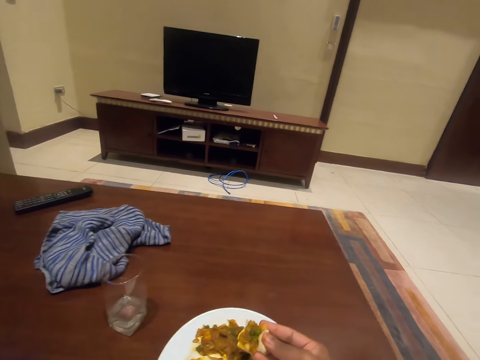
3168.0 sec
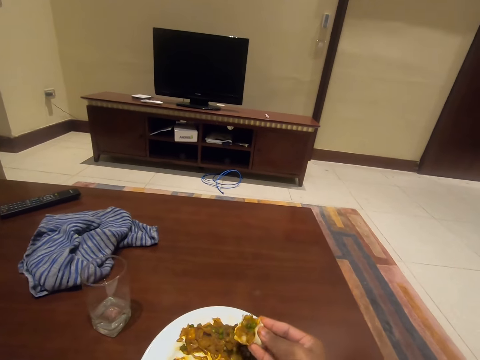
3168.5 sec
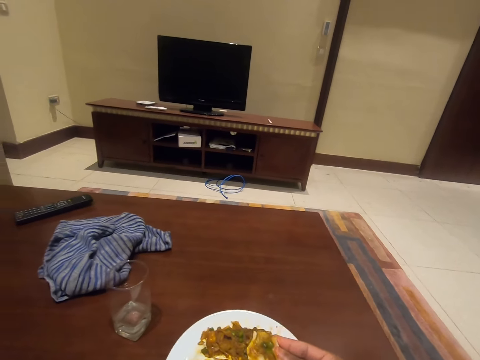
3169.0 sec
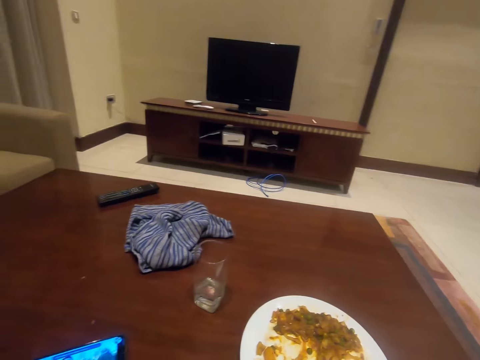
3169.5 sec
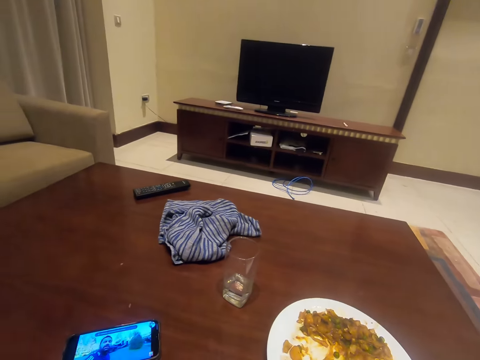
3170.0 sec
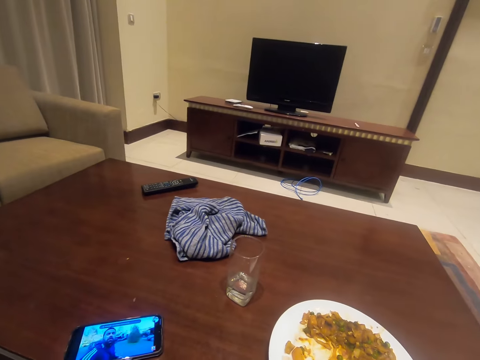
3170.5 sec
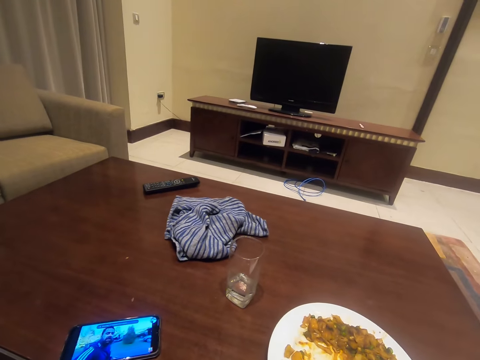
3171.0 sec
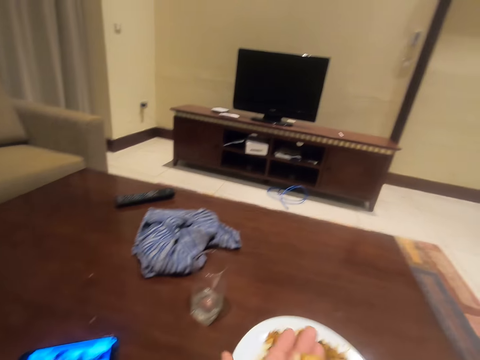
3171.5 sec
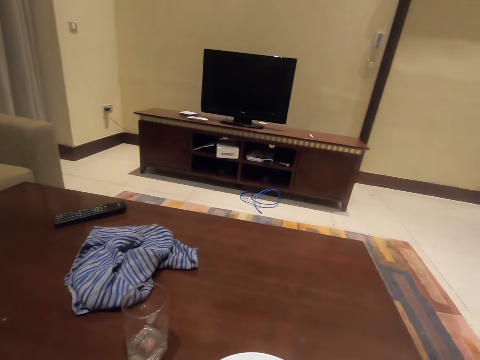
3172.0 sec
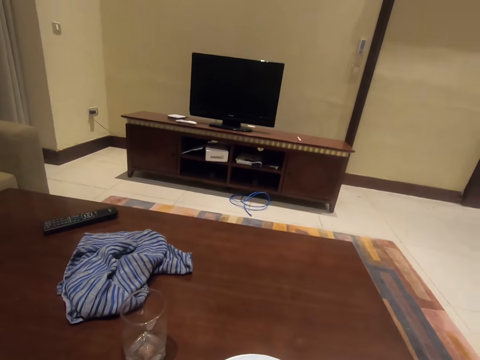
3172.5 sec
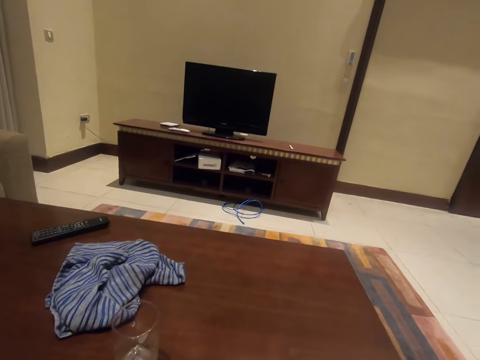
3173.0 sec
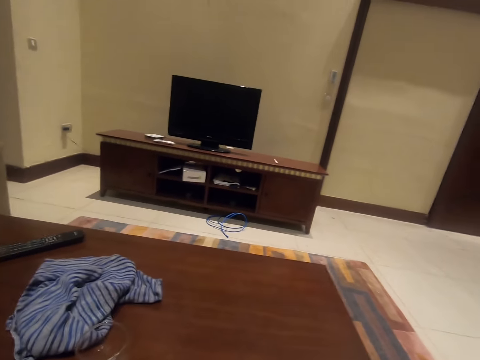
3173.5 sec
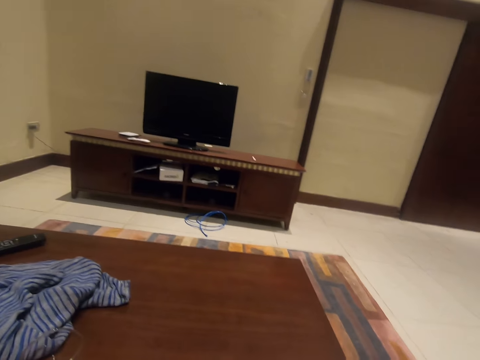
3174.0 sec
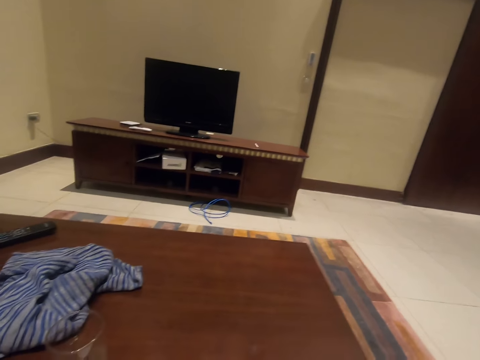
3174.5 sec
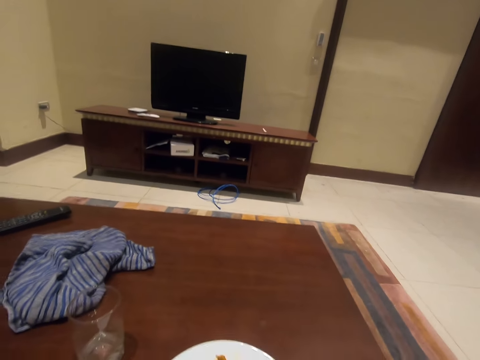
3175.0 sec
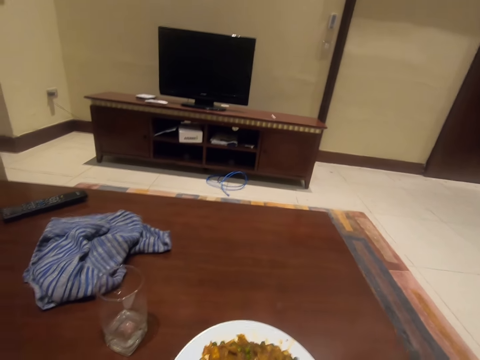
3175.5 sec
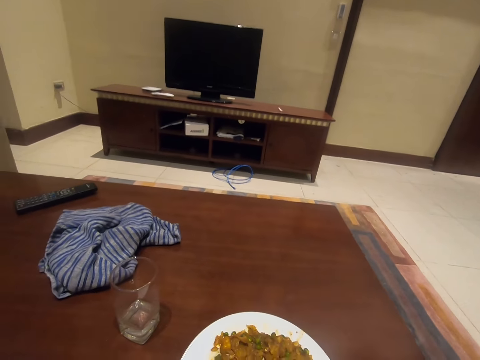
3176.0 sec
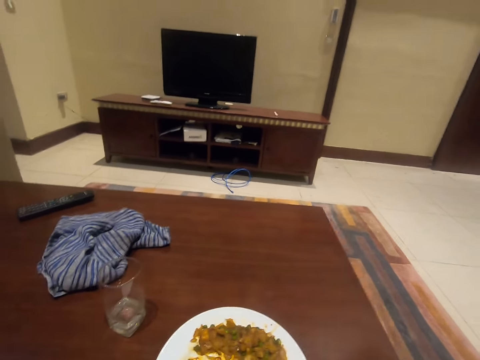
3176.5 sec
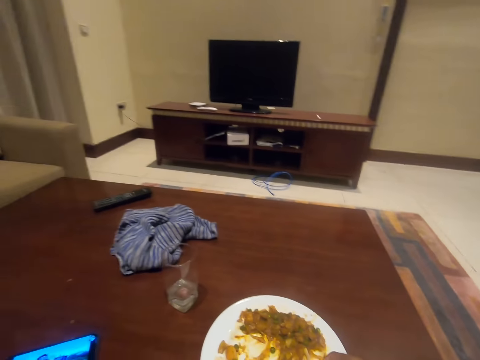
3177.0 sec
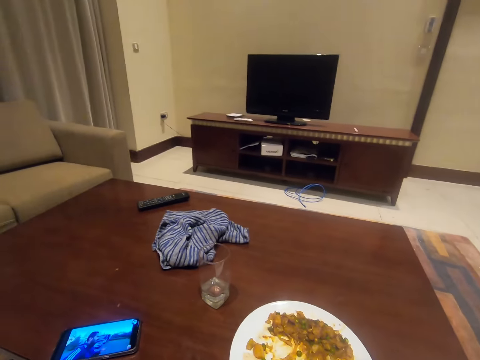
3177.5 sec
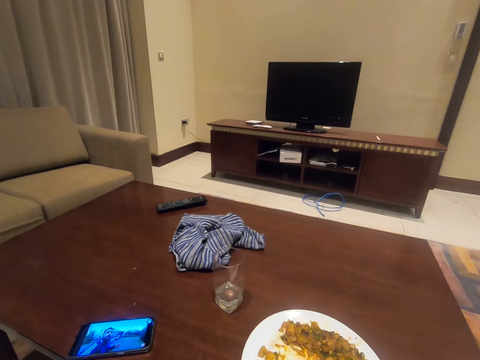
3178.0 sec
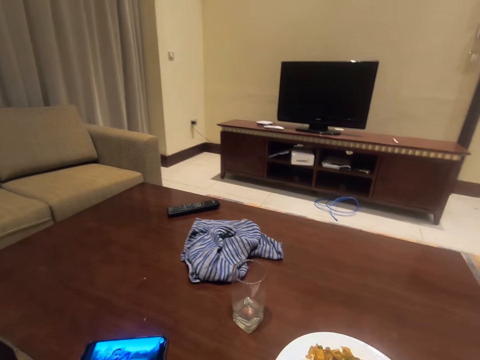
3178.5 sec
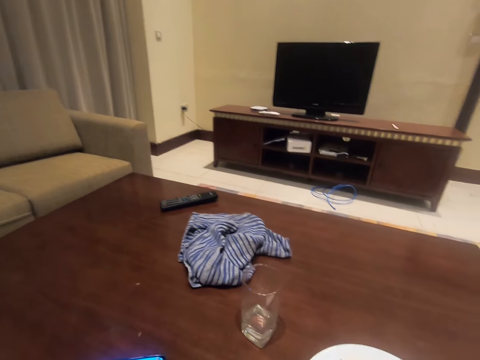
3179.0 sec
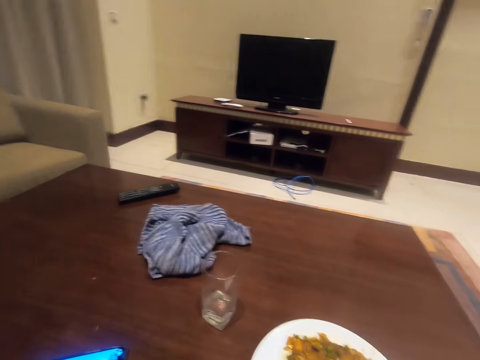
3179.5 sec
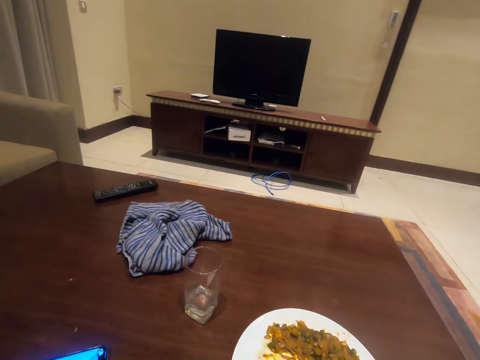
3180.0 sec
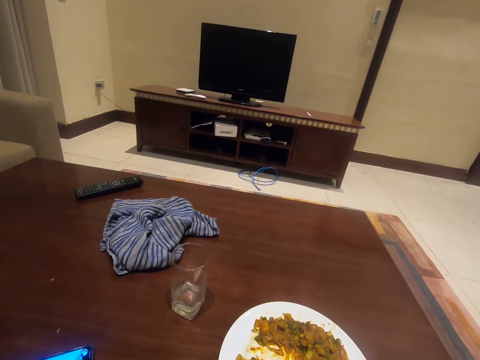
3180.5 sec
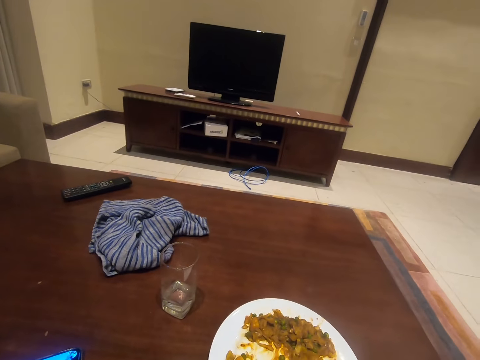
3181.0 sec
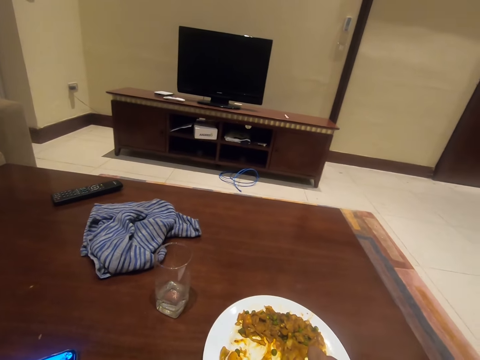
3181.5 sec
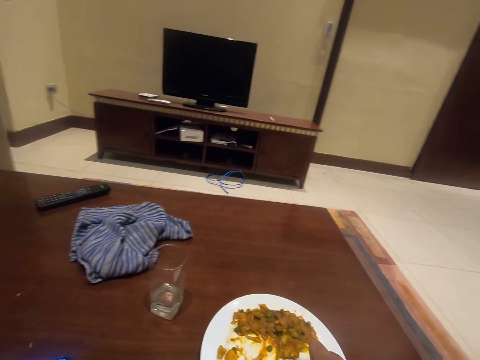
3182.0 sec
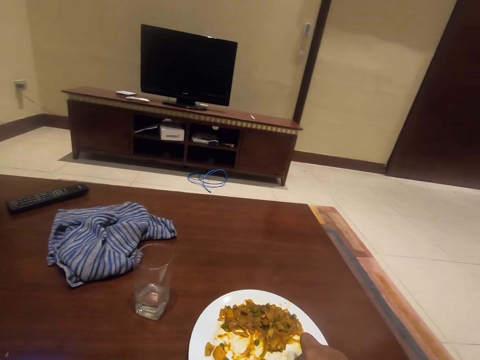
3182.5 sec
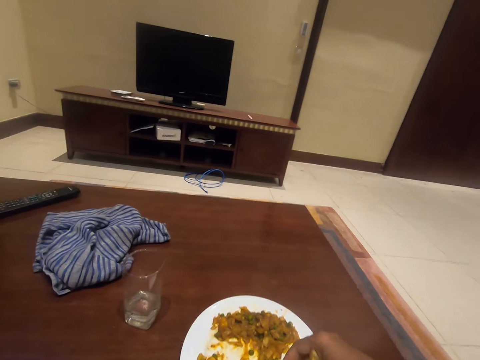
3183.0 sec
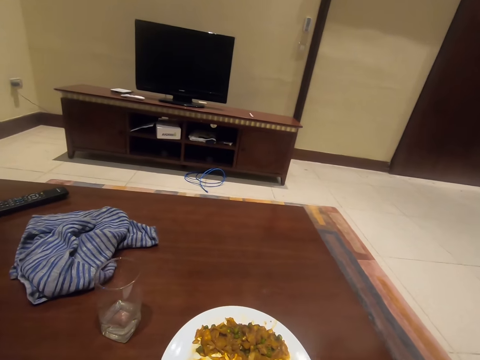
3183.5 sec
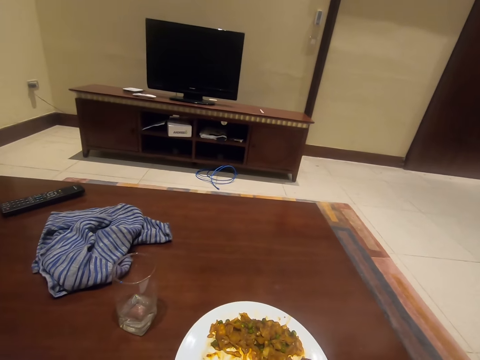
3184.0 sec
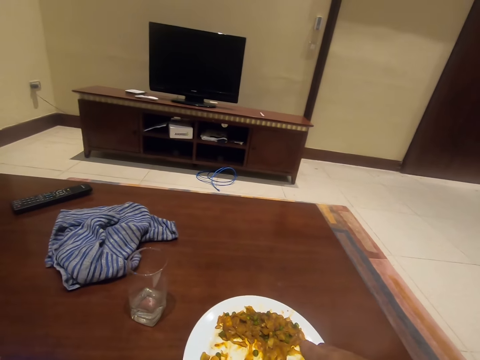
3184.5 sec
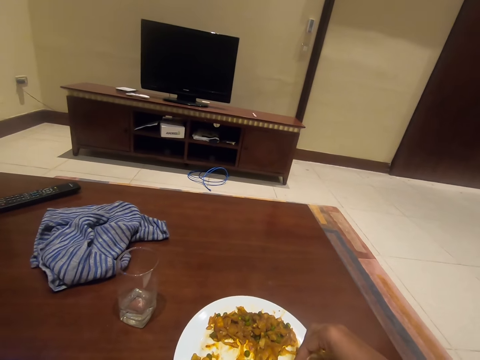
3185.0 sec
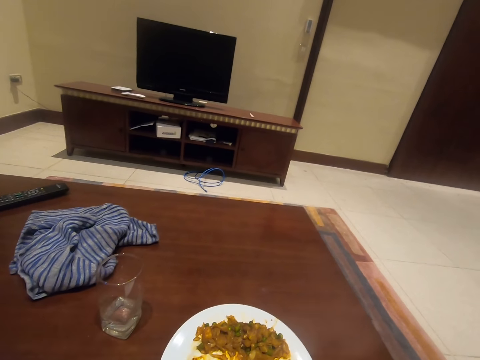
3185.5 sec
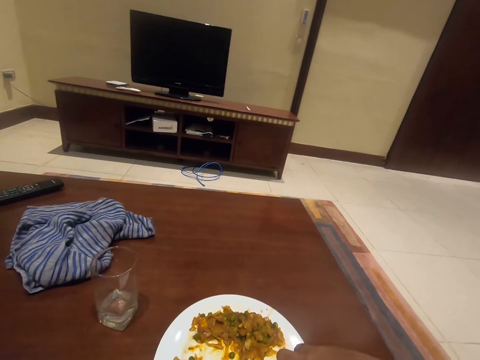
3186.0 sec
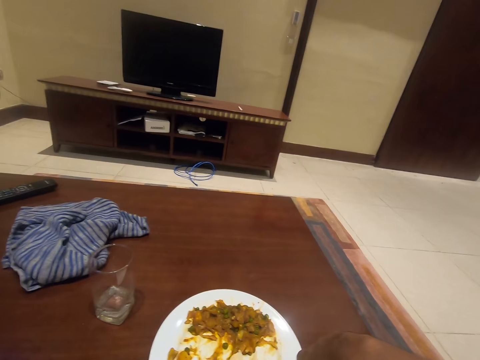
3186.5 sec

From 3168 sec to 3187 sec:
The camera wearer looks at the food on the hand. They shake the hand. They look at the phone. They look around. They look at the phone. They look at the table. They look at the food. They move the right hand.

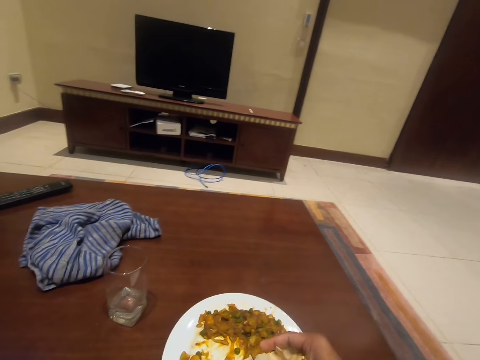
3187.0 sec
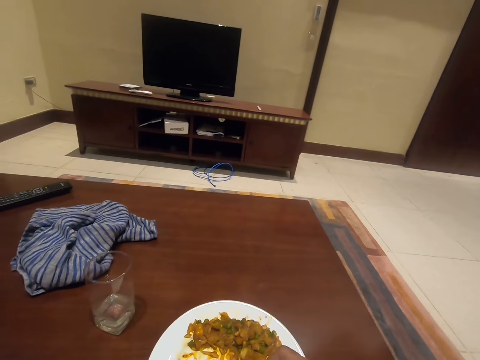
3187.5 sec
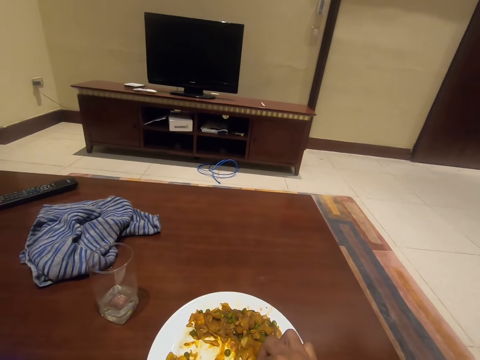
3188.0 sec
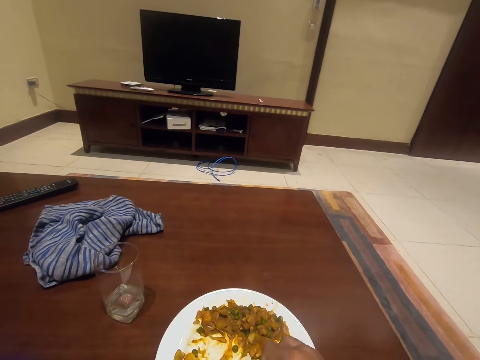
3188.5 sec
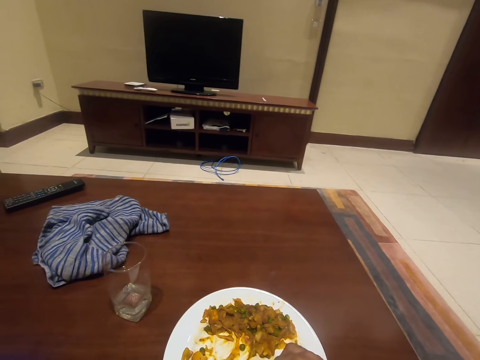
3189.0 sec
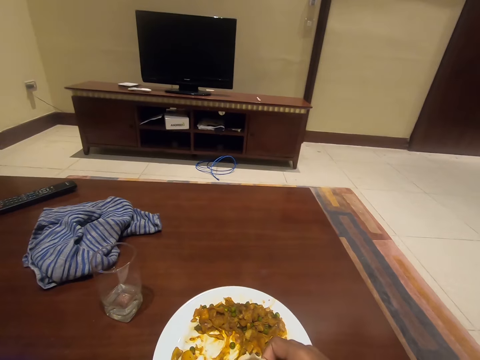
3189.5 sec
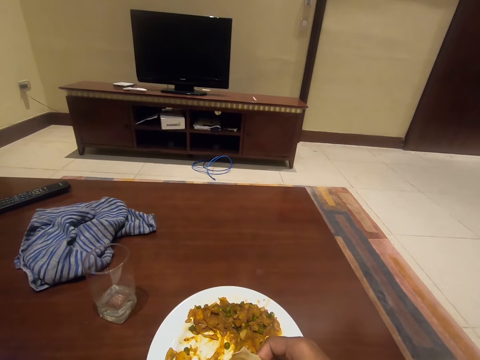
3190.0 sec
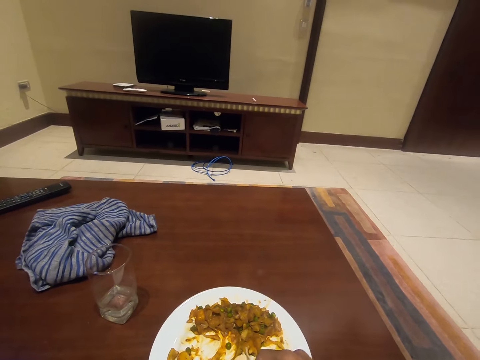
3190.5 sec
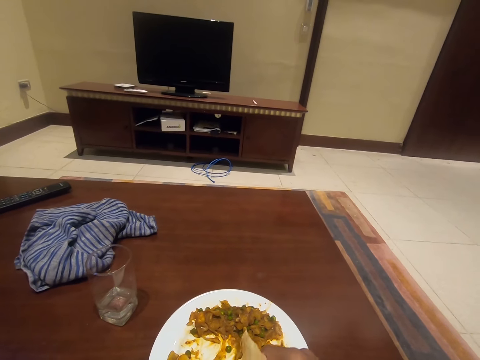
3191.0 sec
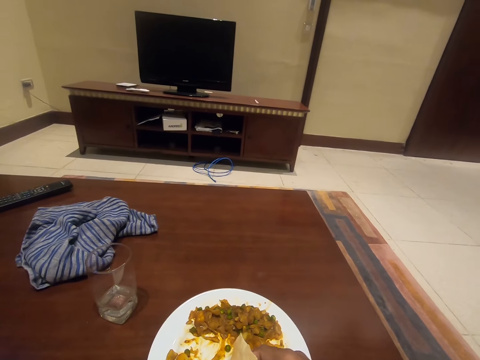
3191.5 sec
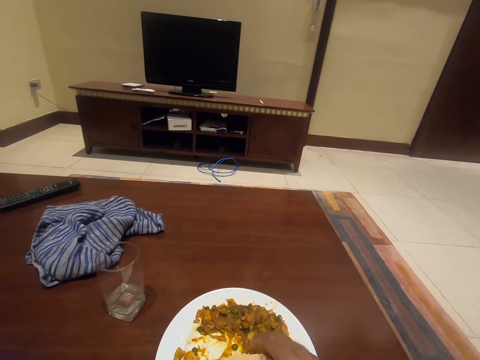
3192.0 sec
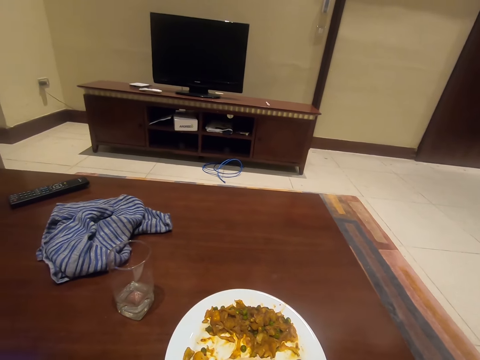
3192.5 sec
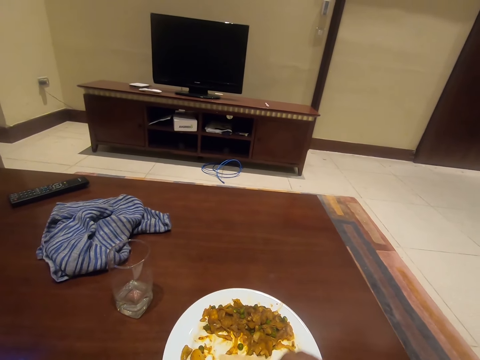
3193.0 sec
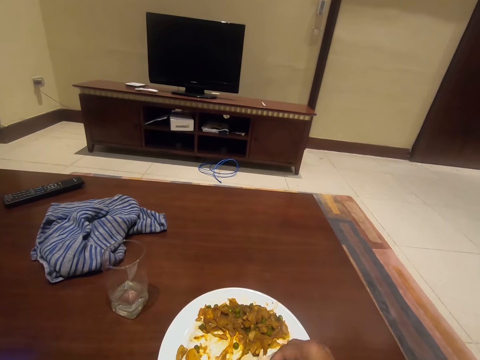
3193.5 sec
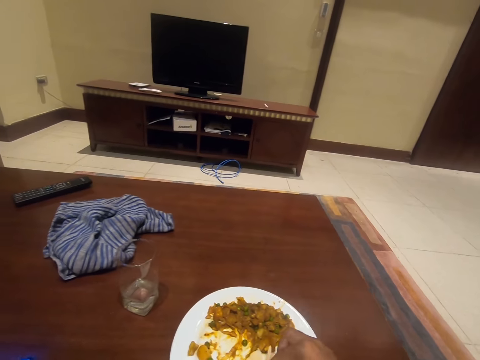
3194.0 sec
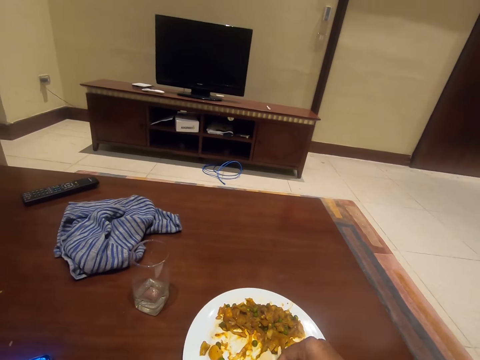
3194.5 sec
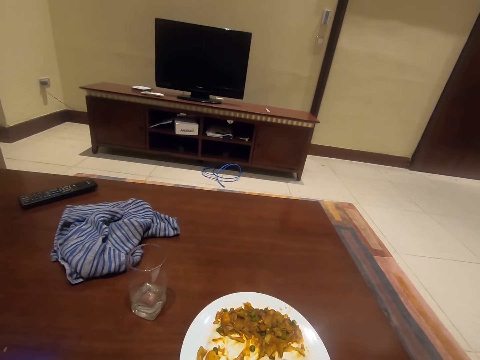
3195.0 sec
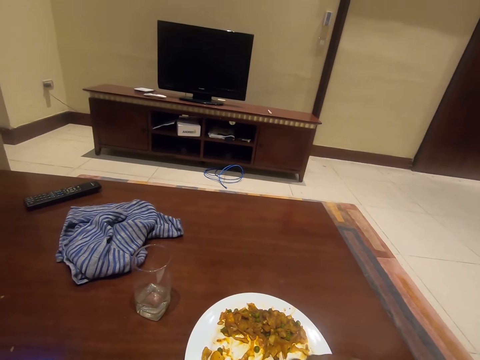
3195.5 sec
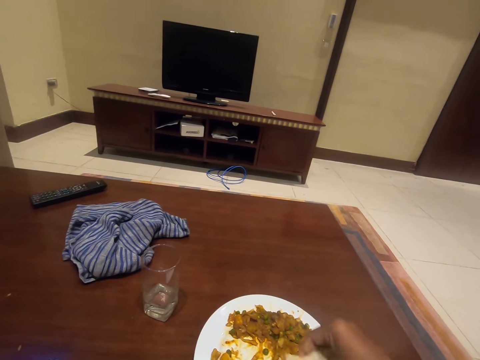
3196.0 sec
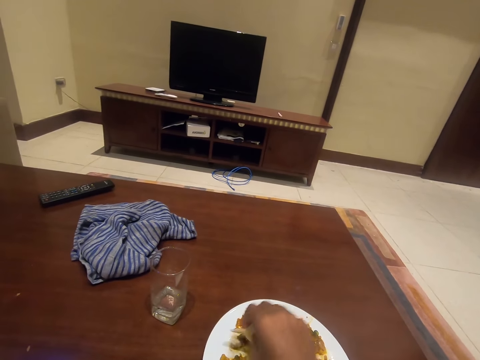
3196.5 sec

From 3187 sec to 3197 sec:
The camera wearer touches the food with a hand.
